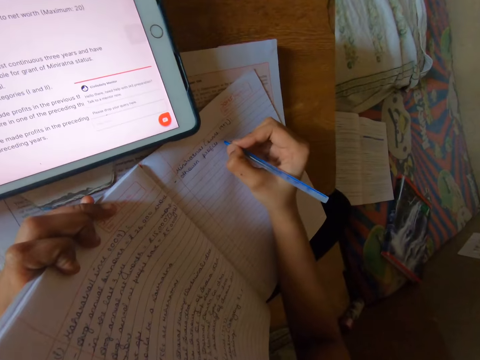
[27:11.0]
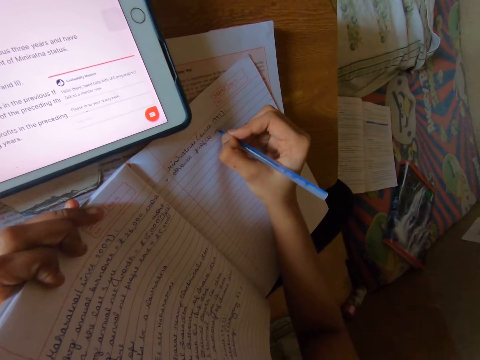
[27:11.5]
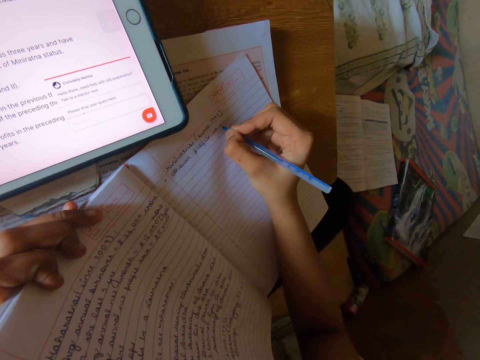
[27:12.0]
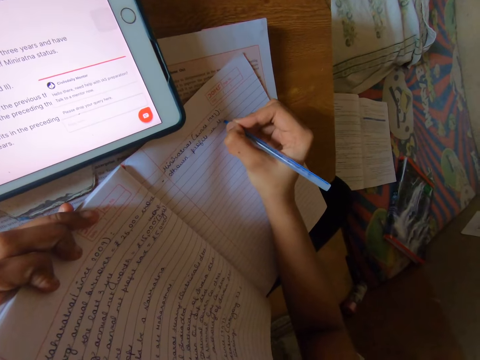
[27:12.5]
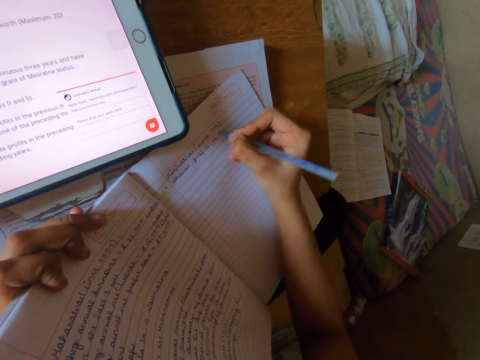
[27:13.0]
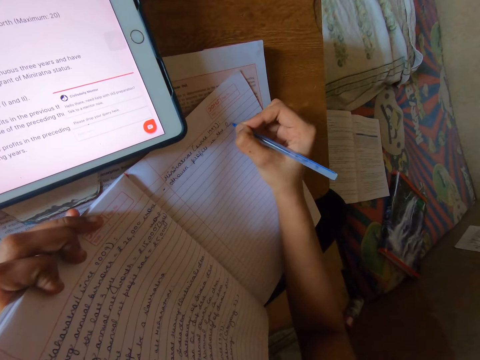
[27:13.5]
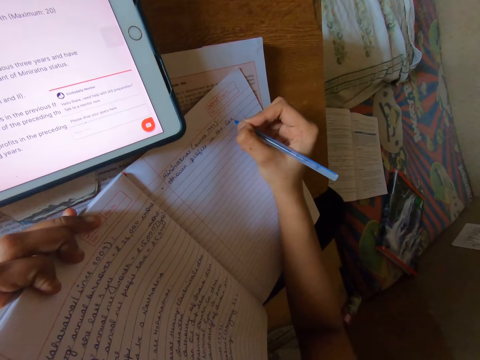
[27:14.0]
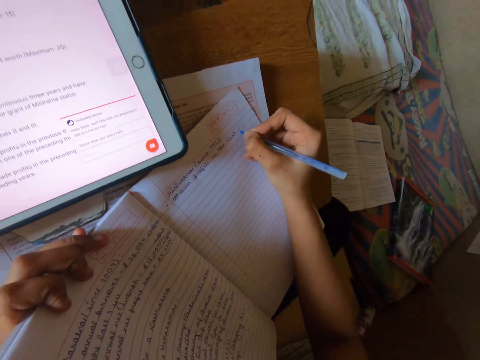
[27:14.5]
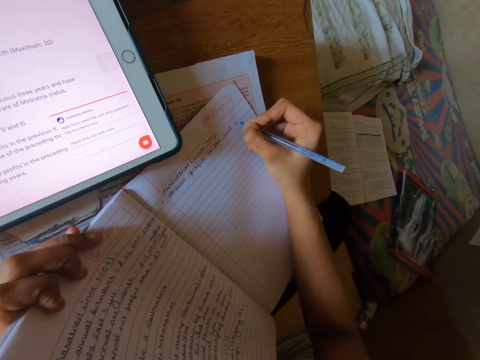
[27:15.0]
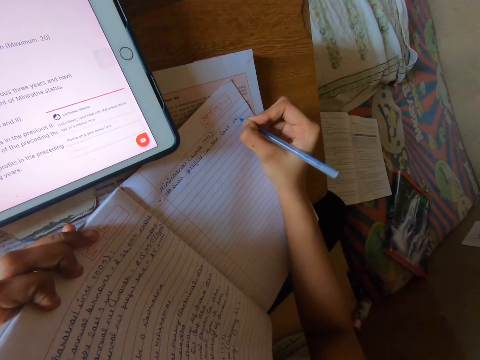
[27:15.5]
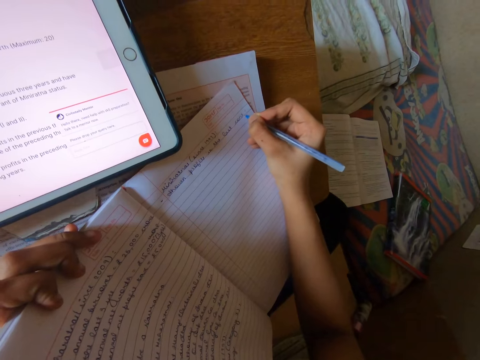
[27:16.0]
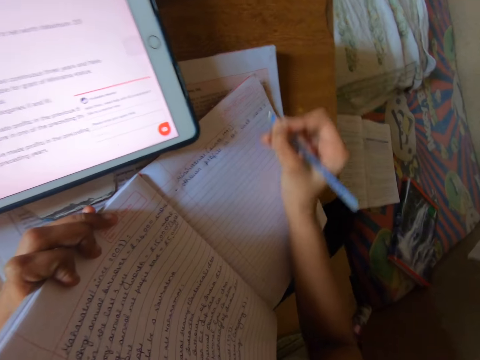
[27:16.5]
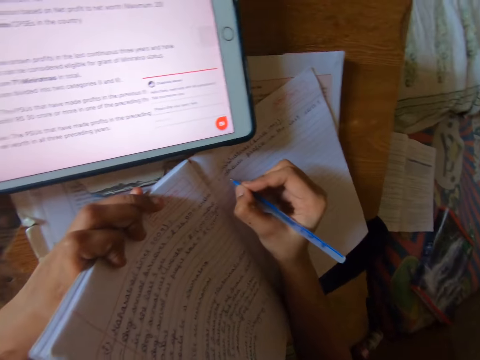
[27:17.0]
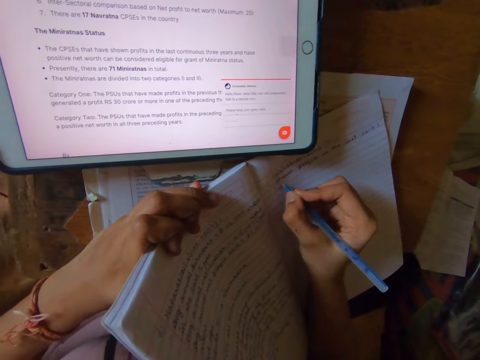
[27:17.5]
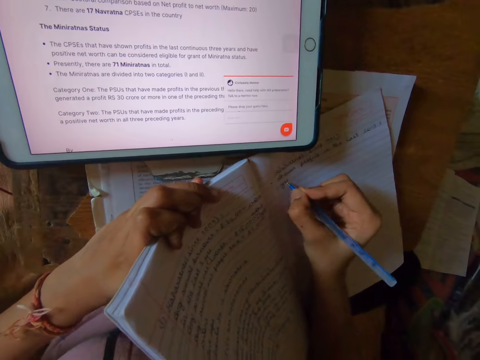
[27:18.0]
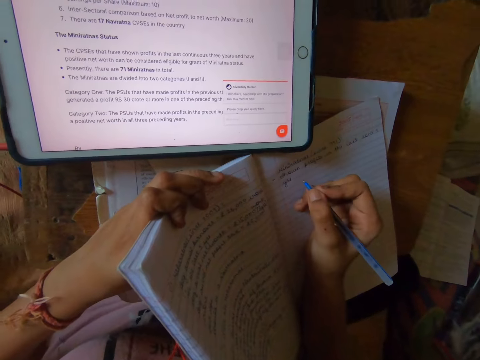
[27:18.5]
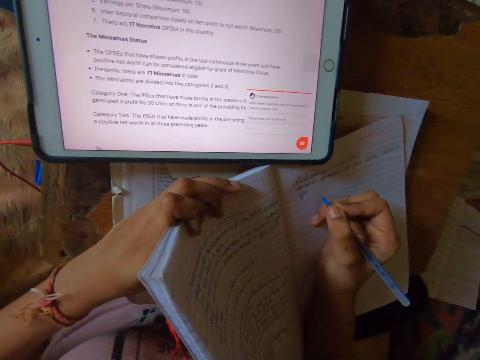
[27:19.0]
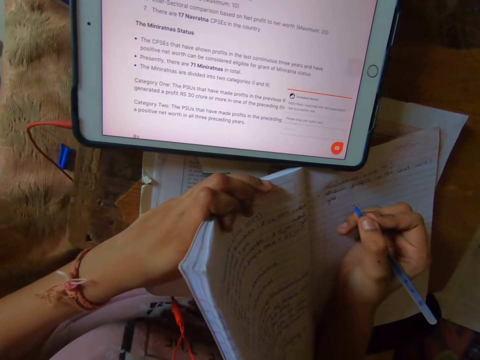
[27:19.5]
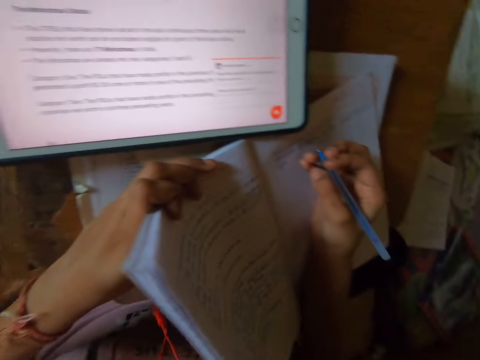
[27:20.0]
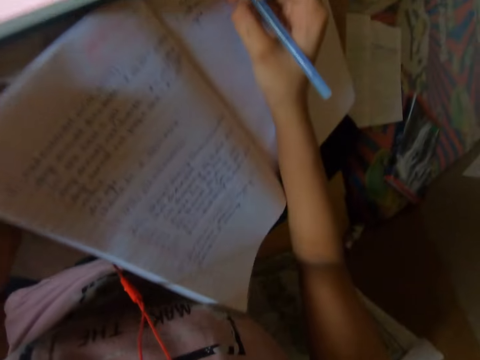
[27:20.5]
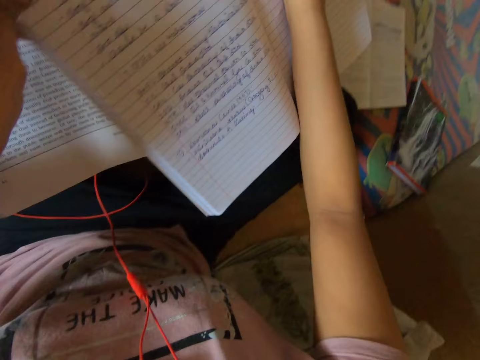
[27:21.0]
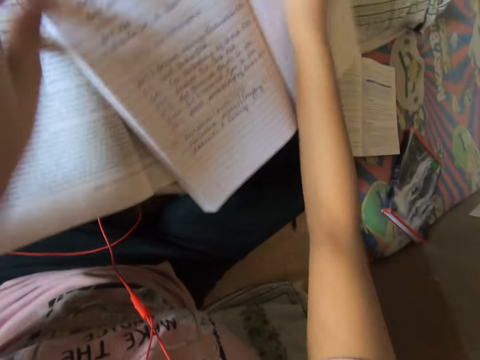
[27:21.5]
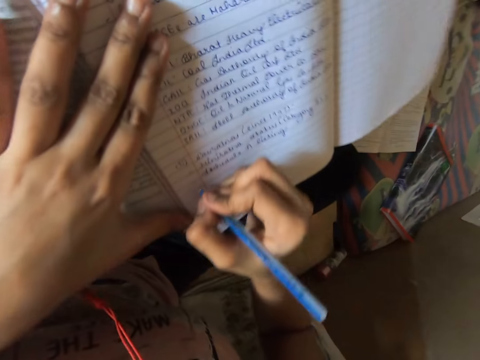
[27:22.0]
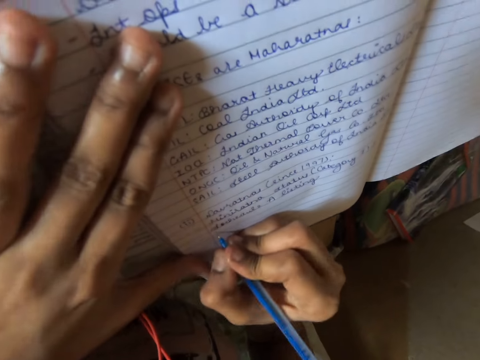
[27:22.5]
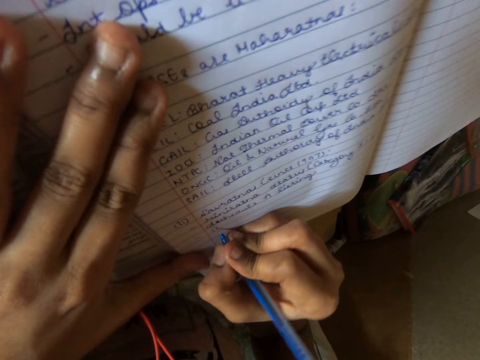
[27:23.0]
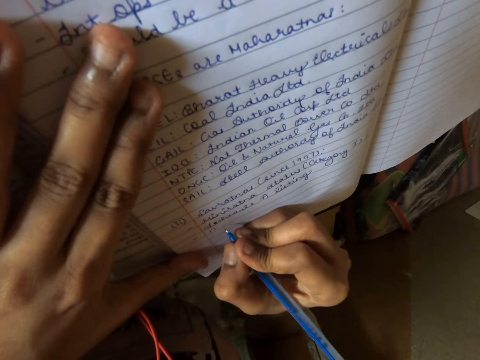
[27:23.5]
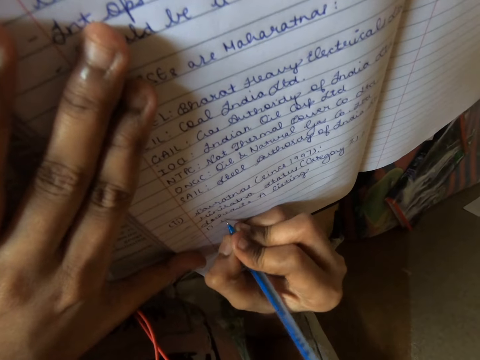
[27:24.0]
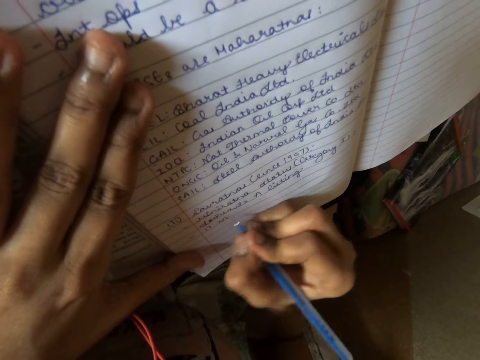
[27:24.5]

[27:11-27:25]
The camera wearer reads information on the tablet. They adjust the book. They write on the book.

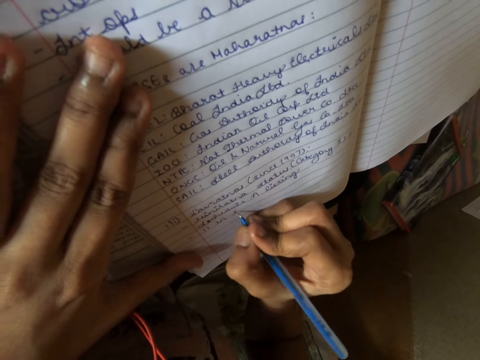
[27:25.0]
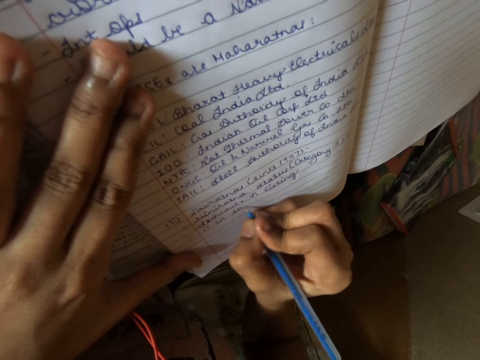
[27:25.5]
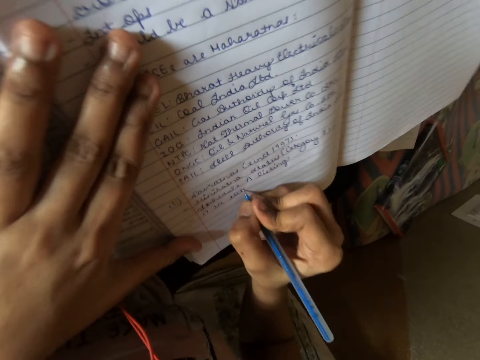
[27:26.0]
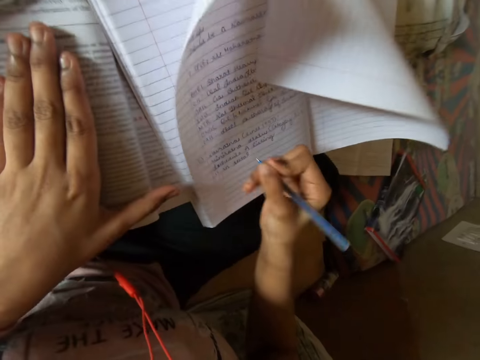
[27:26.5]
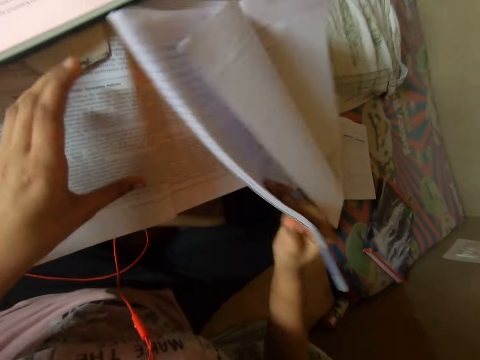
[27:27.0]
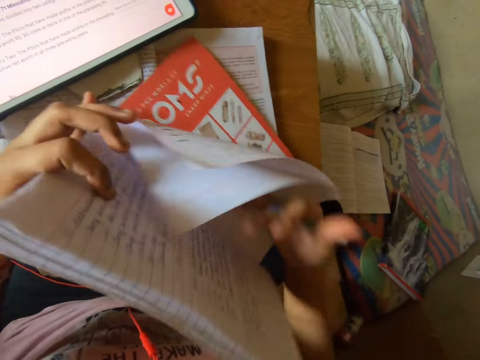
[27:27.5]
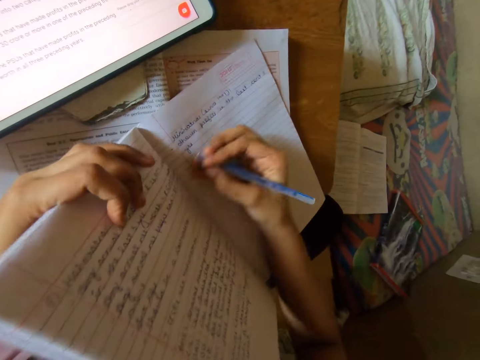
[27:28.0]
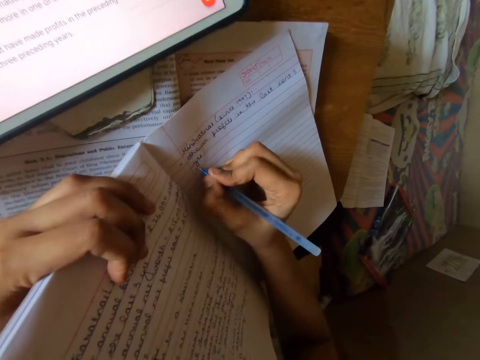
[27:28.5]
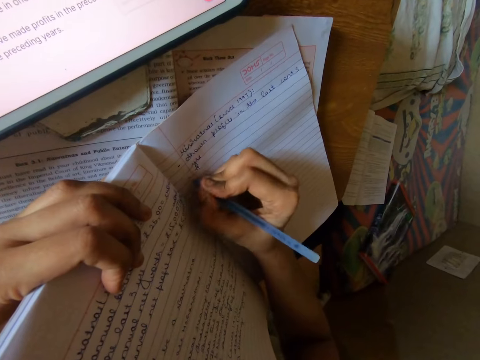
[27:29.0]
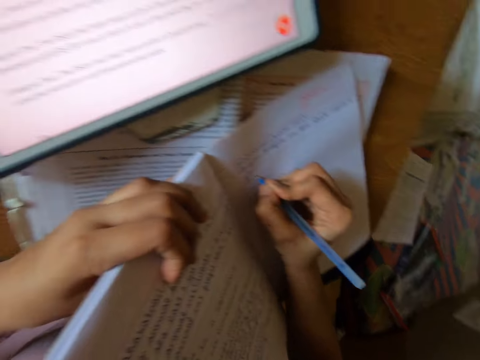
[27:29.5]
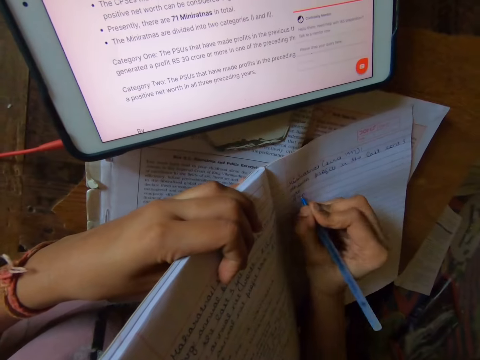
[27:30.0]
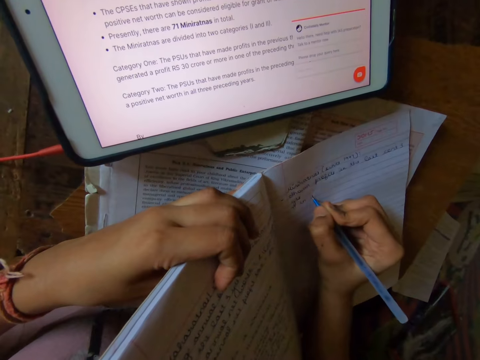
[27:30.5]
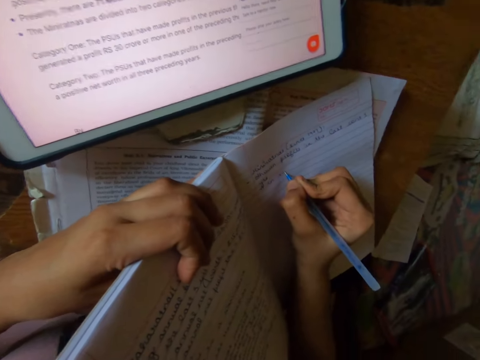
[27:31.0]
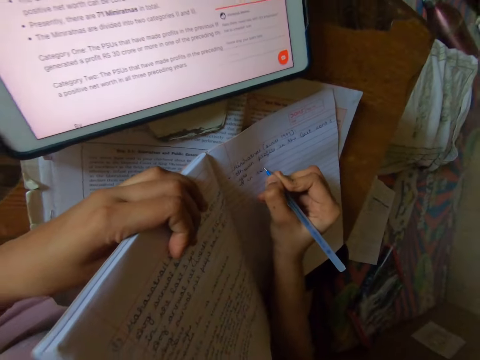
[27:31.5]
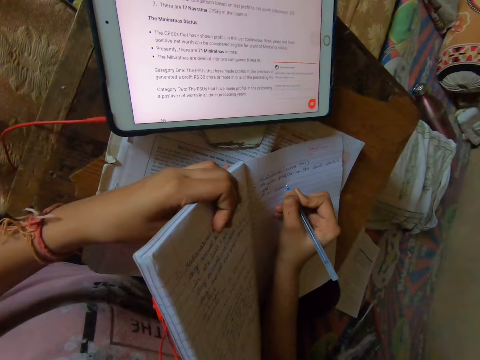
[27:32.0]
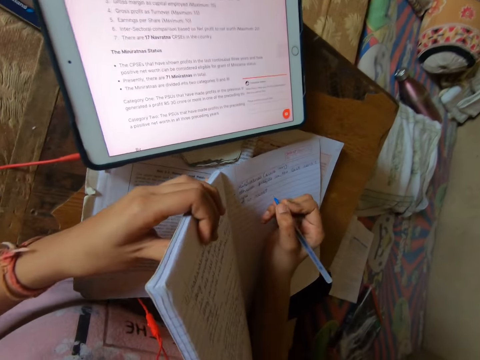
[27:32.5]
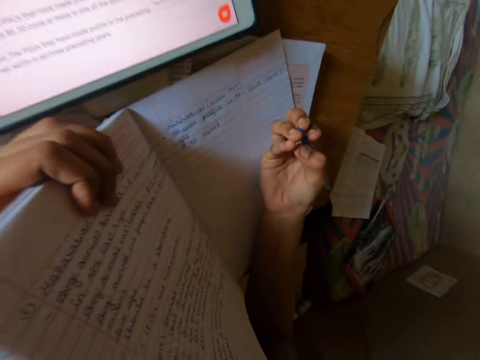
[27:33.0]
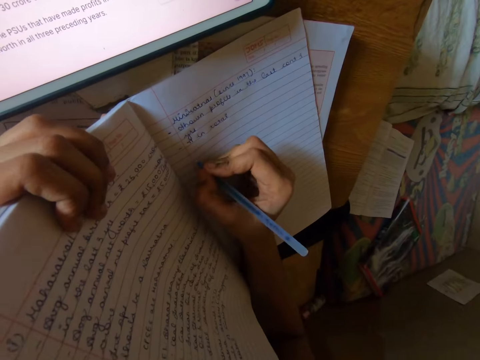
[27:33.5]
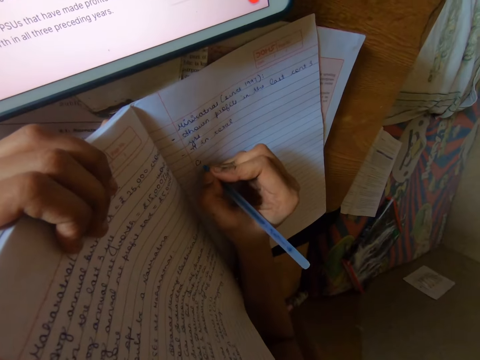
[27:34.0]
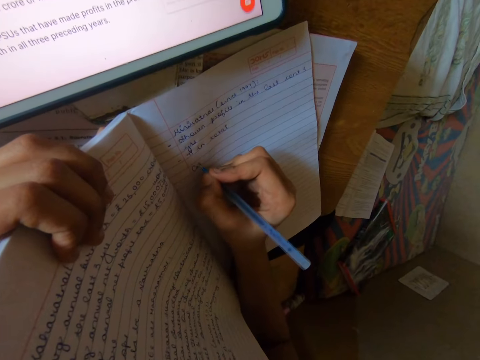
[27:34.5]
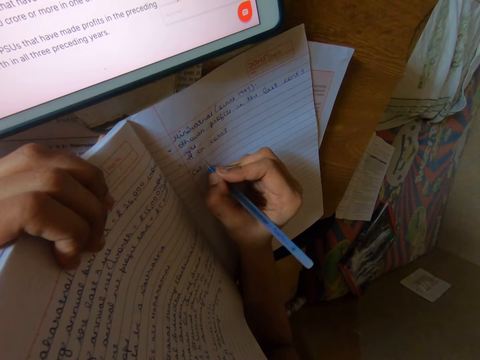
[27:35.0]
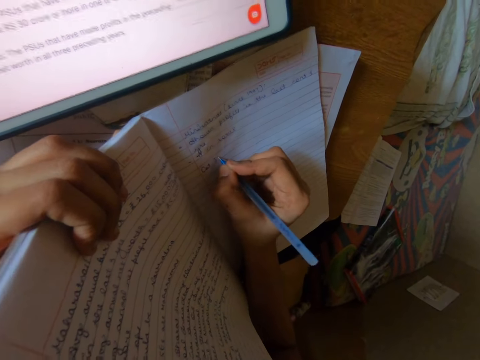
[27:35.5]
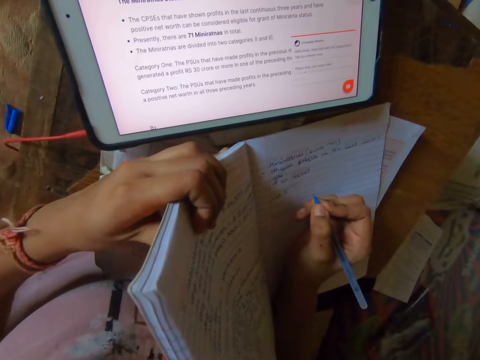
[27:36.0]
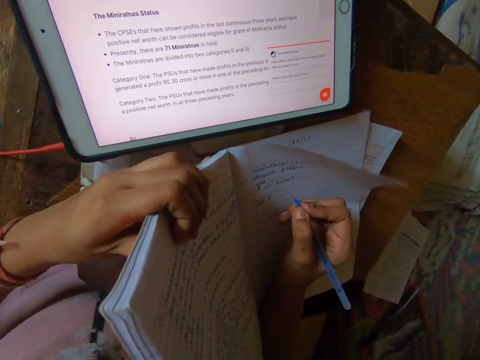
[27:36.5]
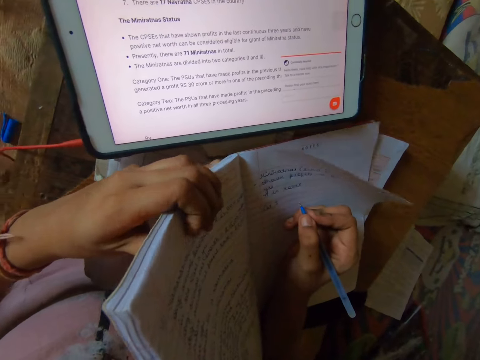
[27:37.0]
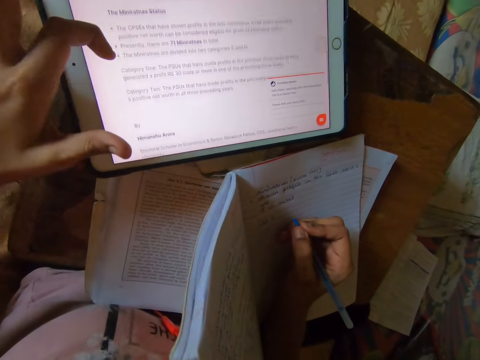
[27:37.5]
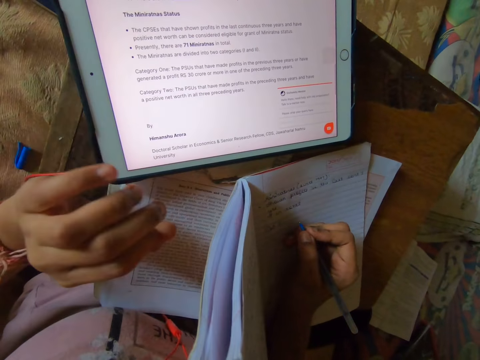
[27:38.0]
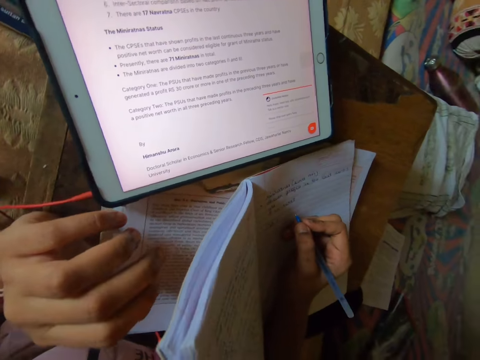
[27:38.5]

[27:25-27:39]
The camera wearer adjusts the book. They write on the book. They adjust the book. They write on the book. They read information on the tablet. They operate the tab. They scroll through the tablet.
